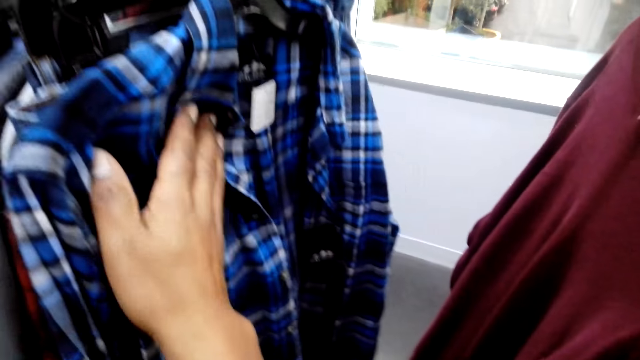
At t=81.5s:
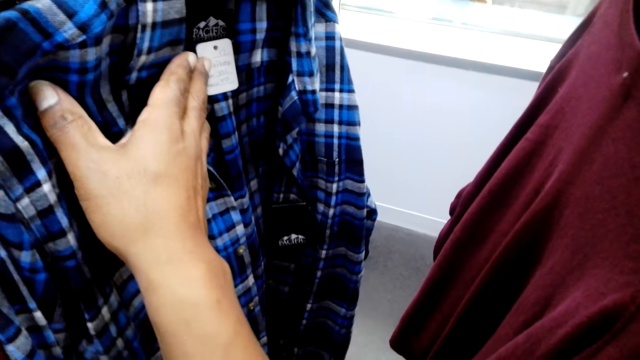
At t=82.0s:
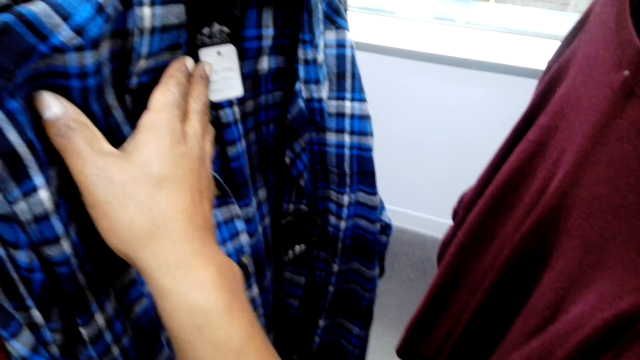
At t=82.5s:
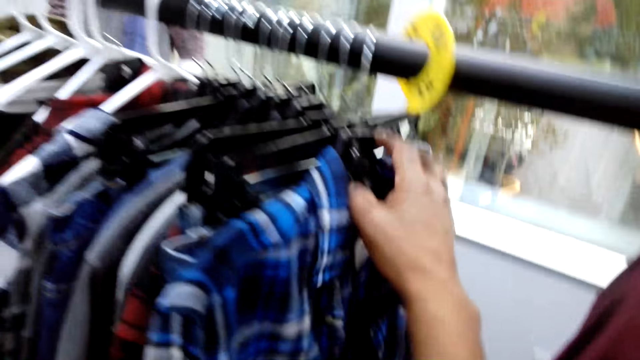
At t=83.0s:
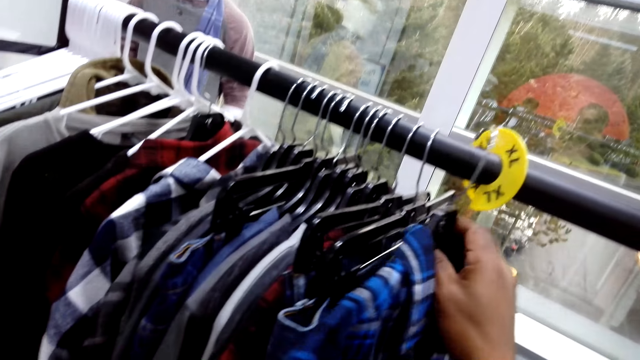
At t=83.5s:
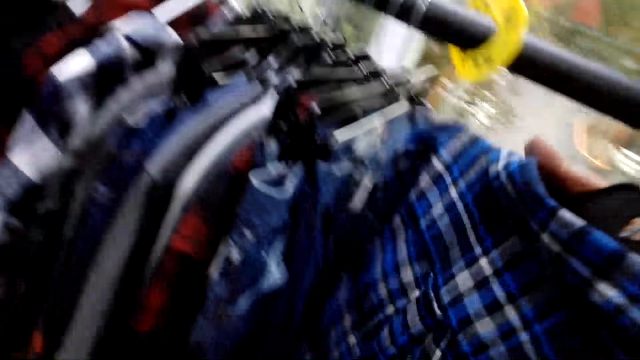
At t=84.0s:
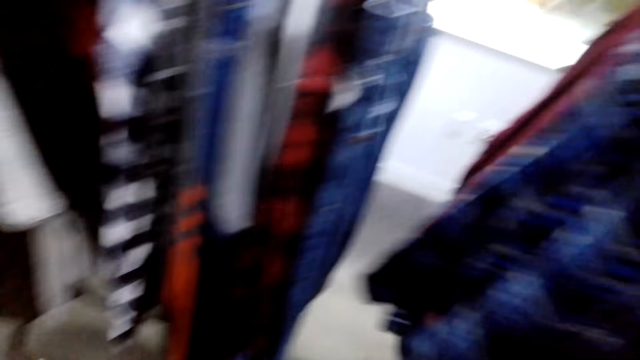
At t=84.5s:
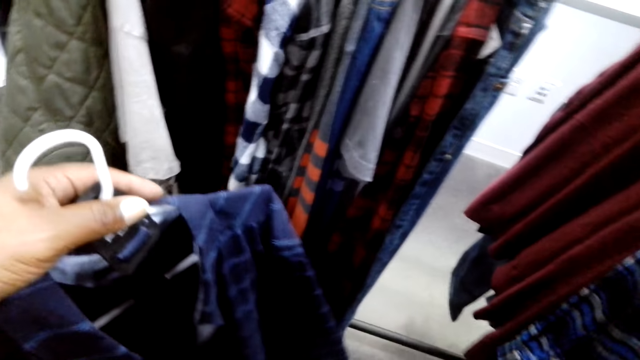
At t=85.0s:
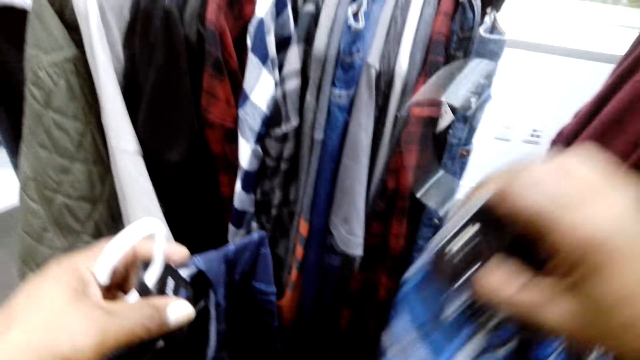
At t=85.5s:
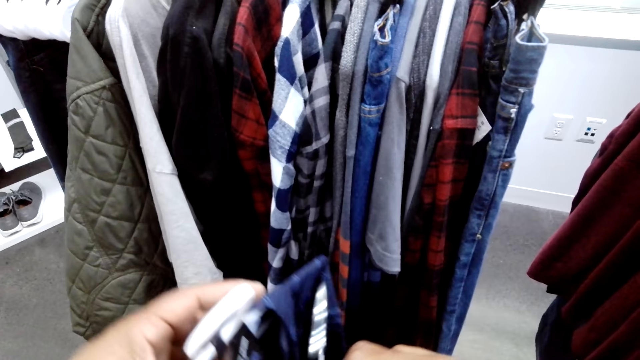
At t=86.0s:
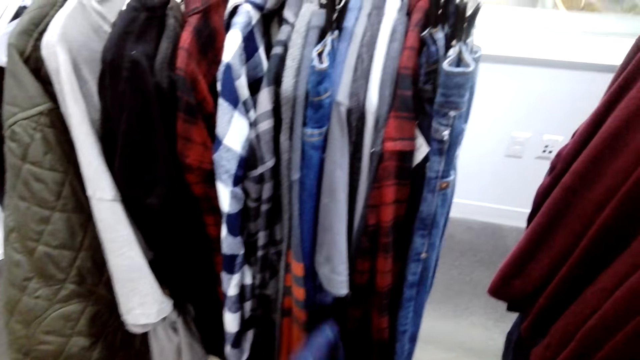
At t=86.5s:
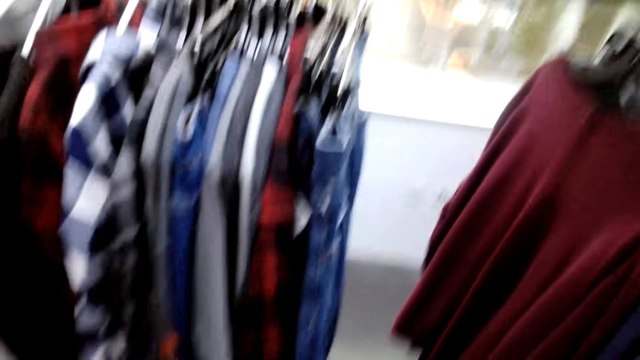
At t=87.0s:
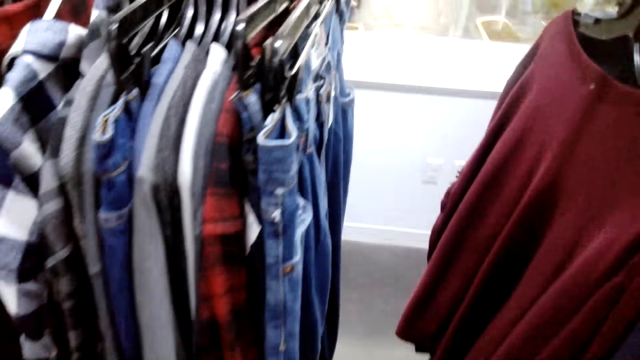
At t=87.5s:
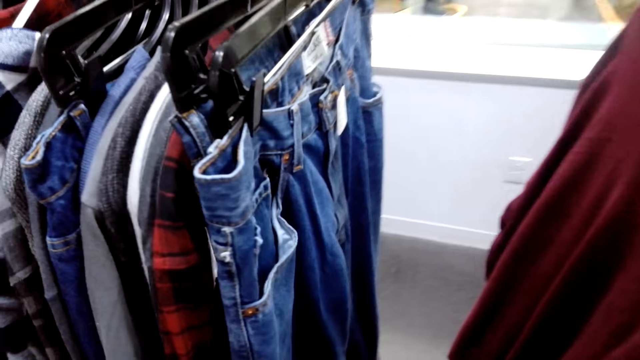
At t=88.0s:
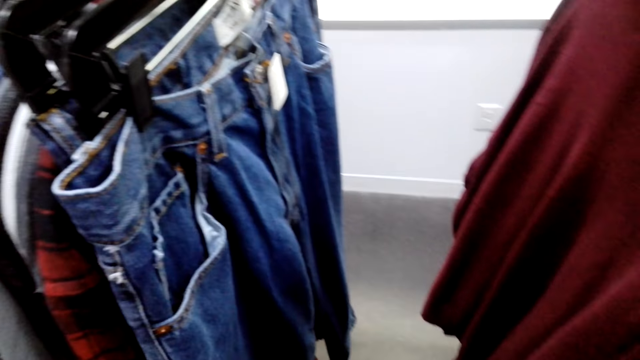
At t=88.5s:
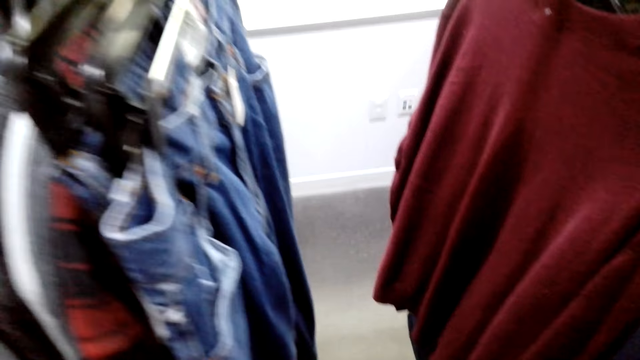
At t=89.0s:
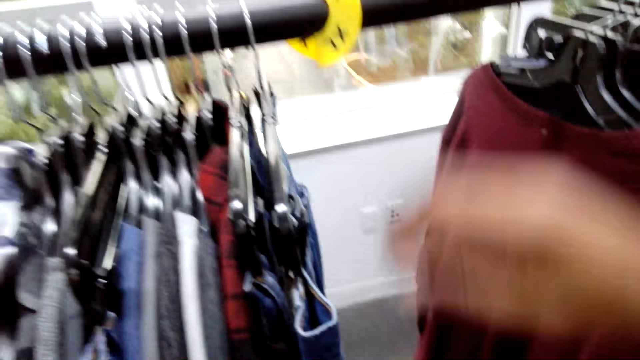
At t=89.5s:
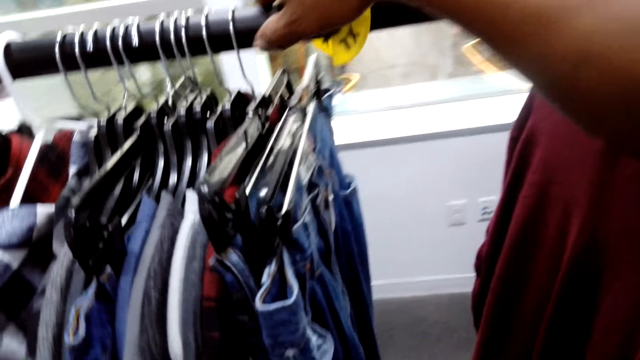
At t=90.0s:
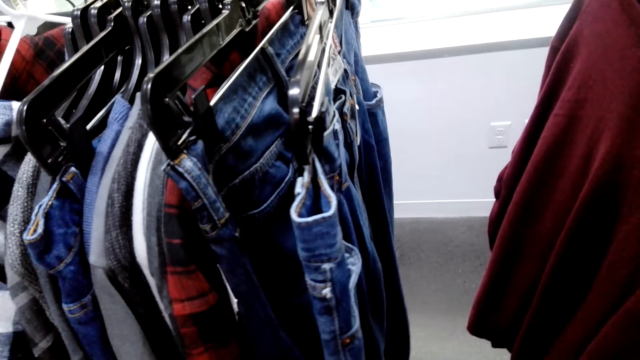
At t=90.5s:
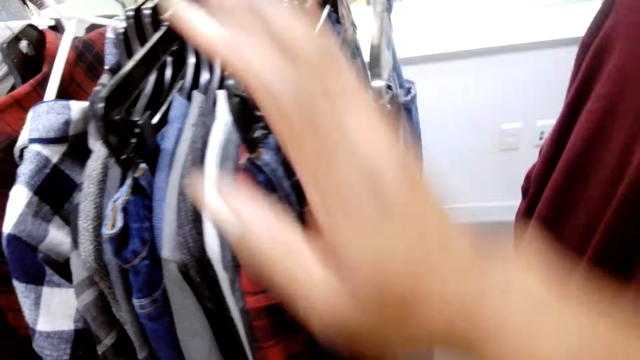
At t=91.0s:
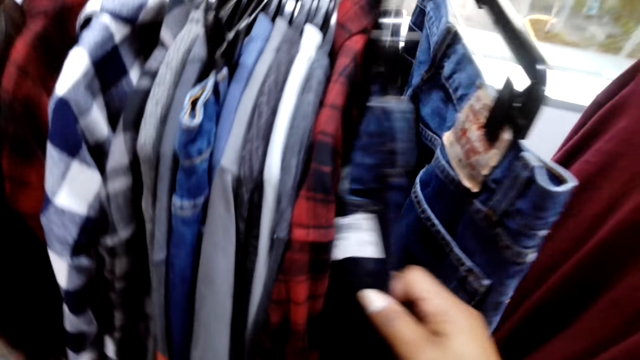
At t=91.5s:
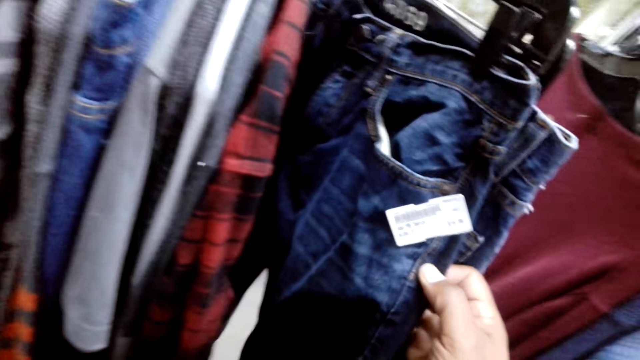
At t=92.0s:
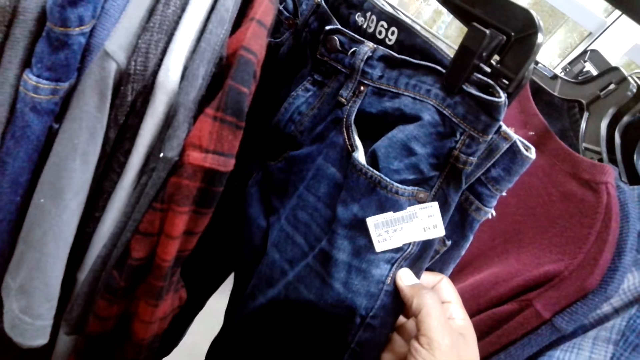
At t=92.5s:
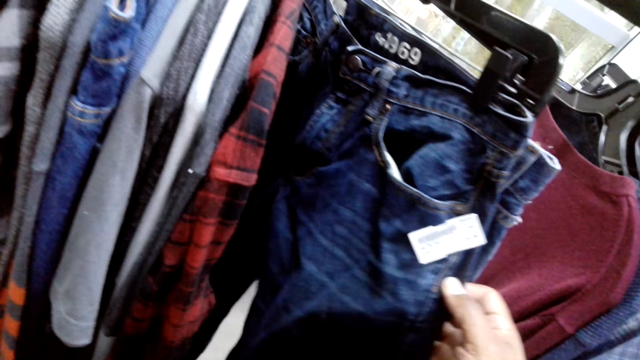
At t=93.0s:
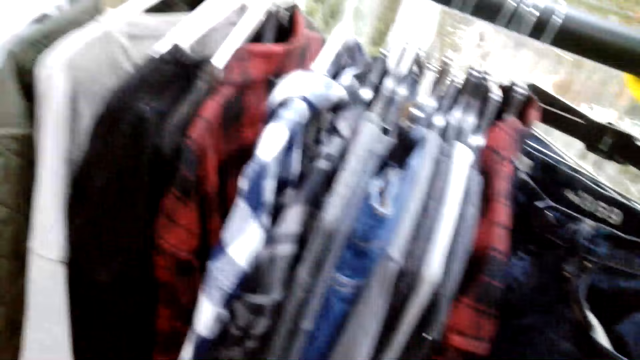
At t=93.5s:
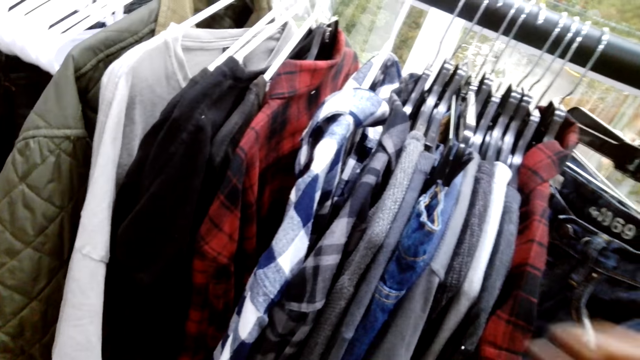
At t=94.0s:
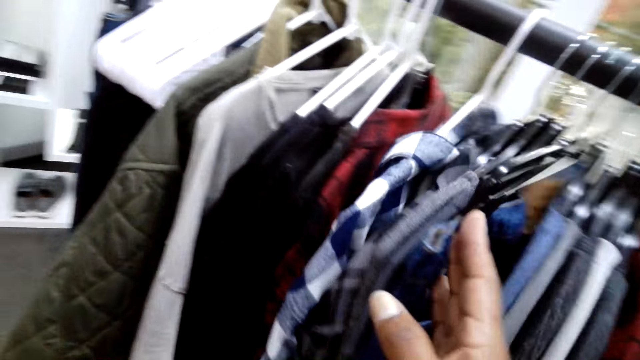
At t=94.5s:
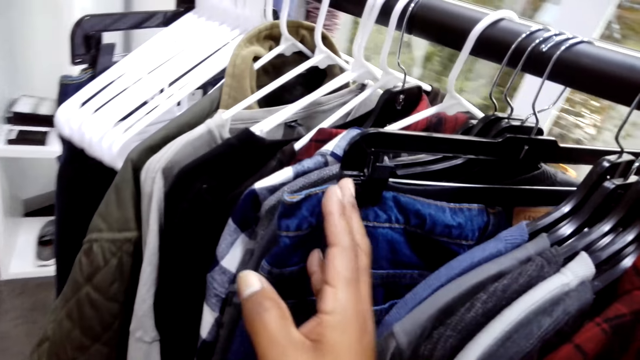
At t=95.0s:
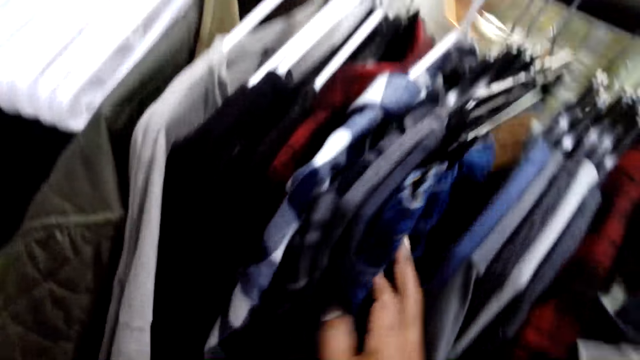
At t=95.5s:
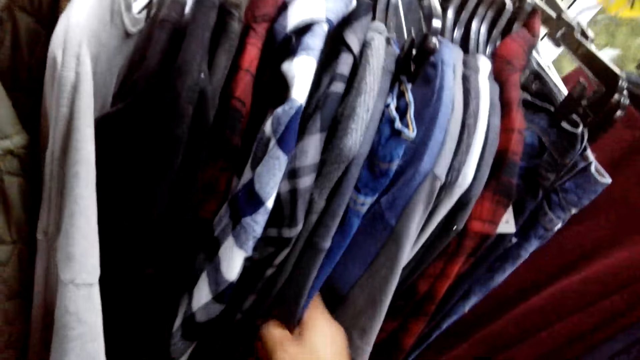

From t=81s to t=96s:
The camera wearer picks up a cloth from the clothes stand. They hold the cloth on the hand. They stare at the cloth on the clothes stand.

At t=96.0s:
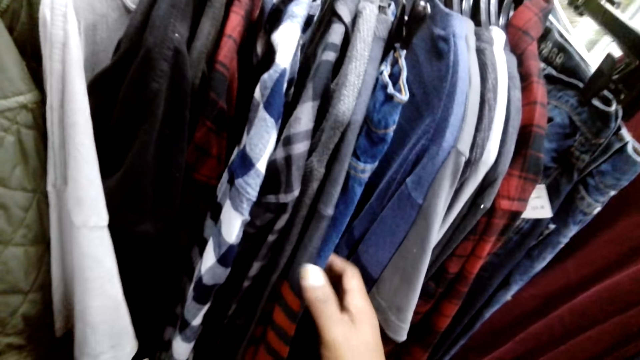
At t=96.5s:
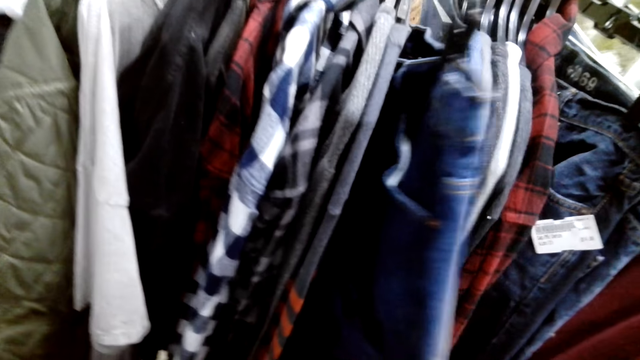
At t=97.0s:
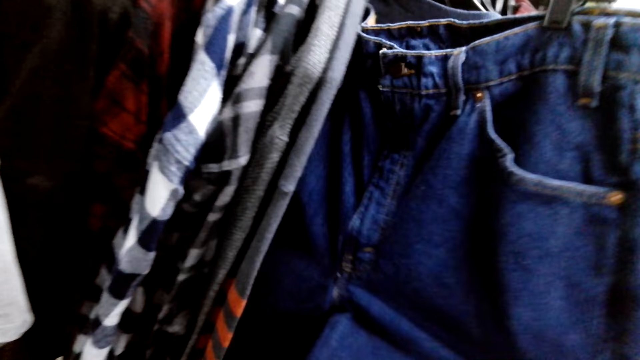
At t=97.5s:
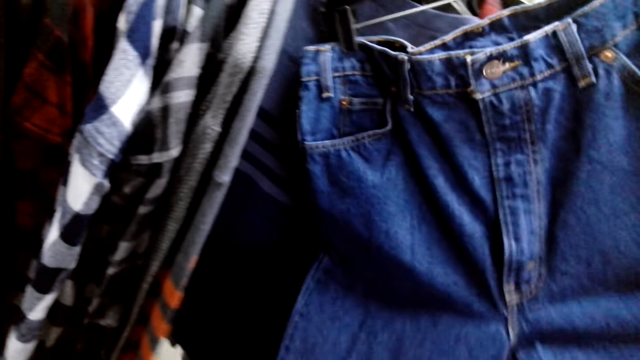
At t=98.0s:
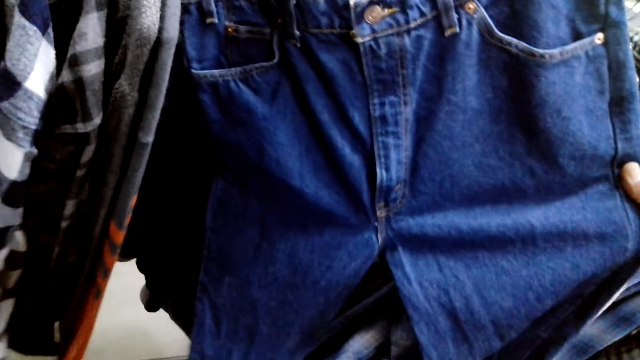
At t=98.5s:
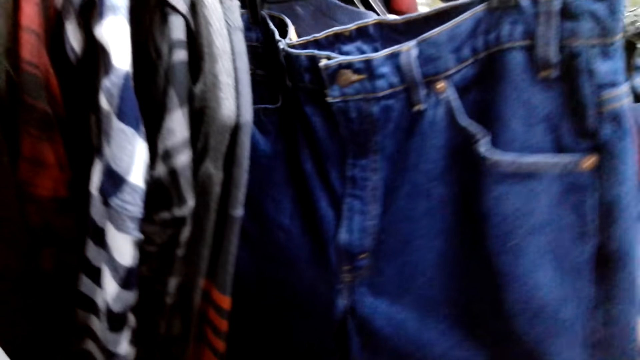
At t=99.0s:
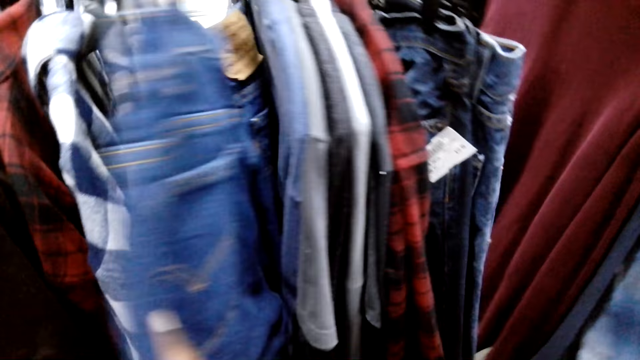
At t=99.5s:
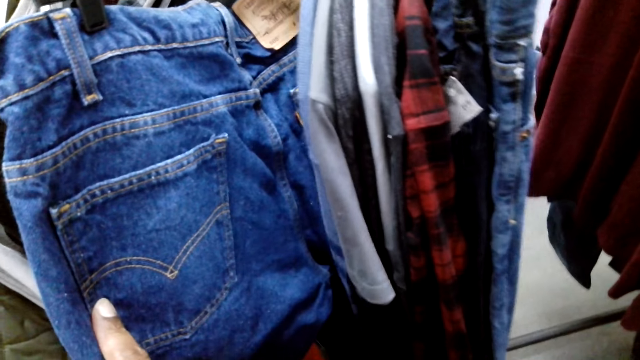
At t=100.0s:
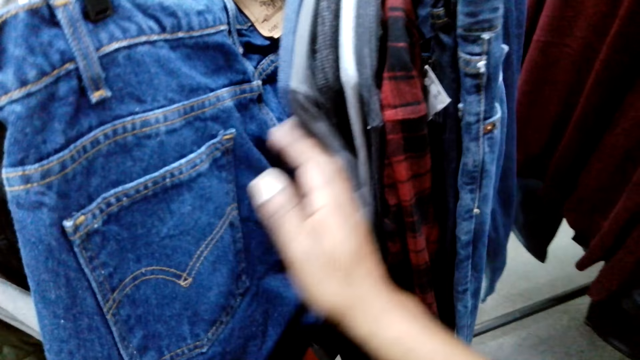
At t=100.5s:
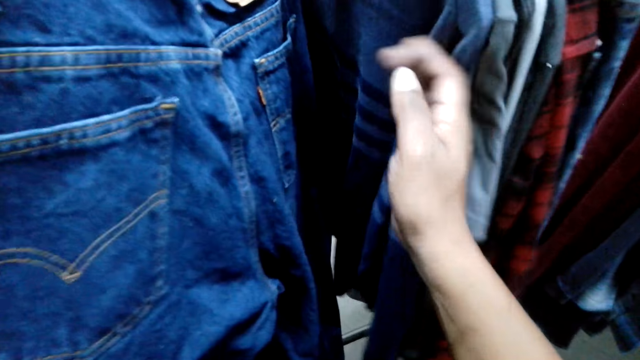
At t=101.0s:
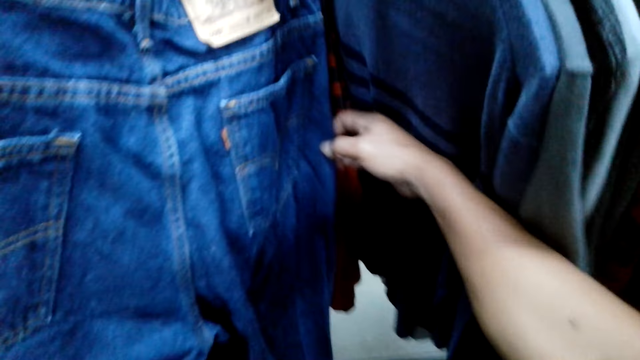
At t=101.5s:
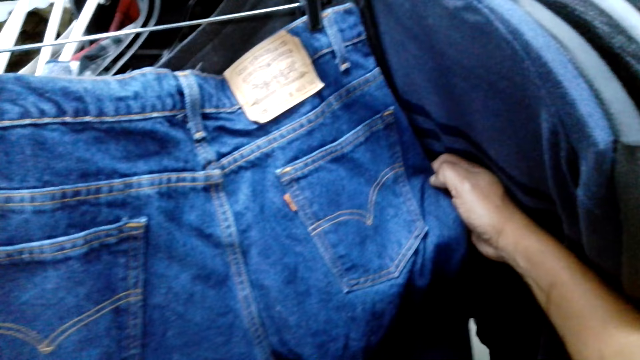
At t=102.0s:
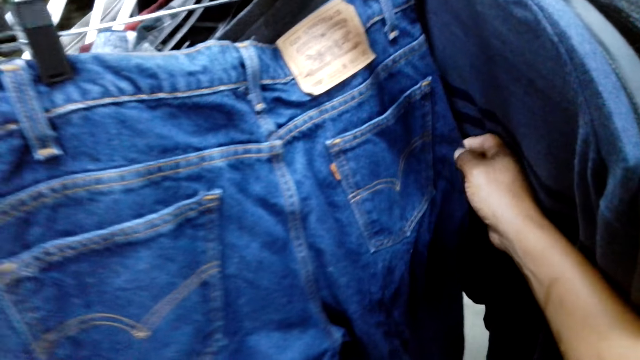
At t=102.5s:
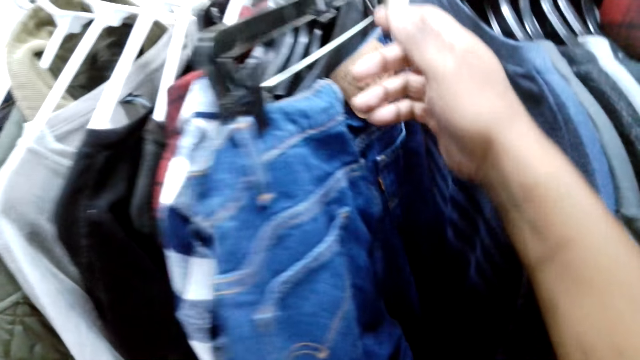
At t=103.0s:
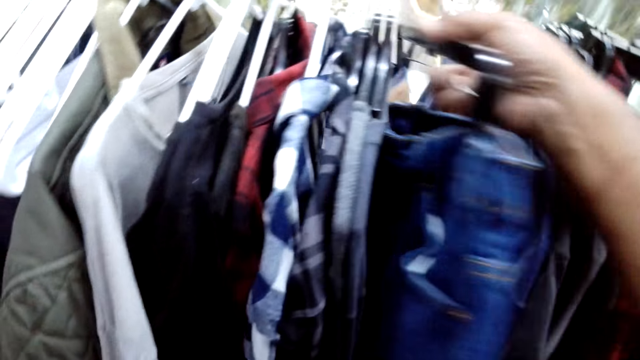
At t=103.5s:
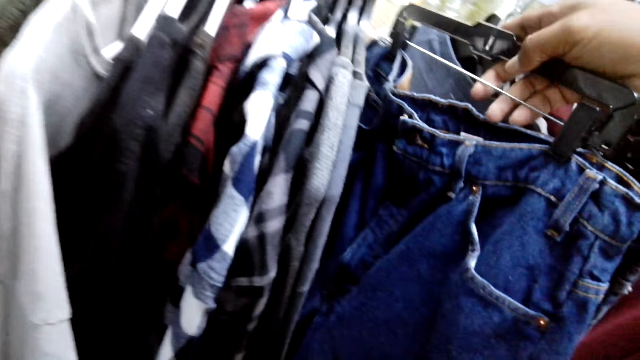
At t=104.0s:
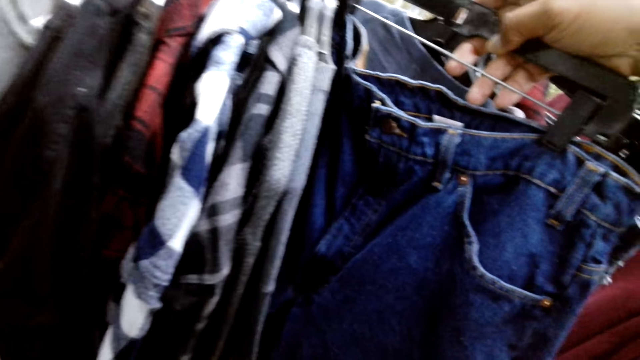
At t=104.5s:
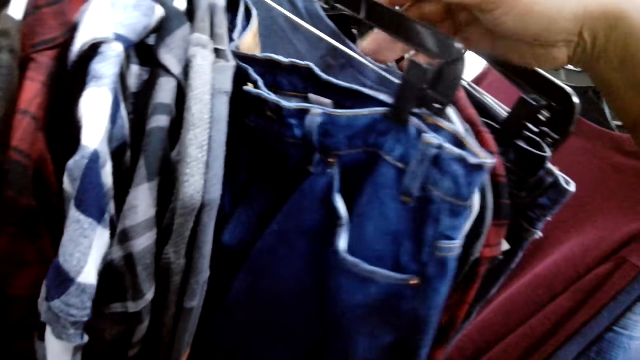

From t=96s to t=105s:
The camera wearer picks up a cloth from the clothes stand.
